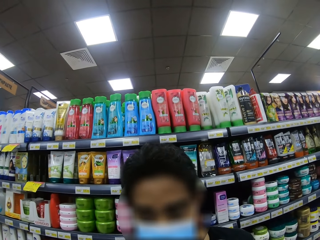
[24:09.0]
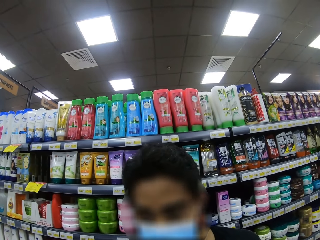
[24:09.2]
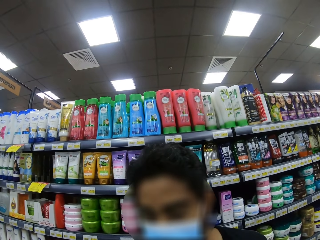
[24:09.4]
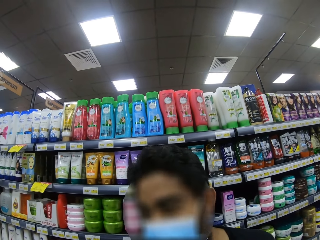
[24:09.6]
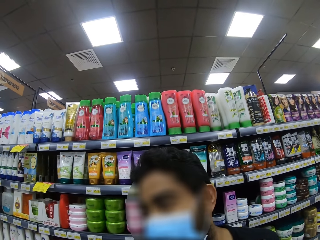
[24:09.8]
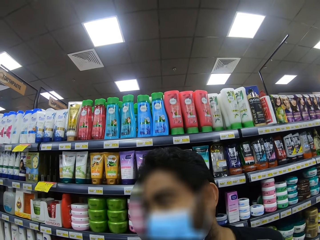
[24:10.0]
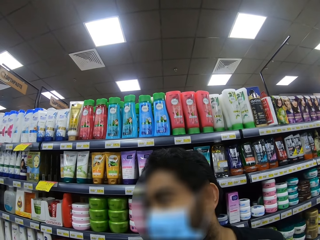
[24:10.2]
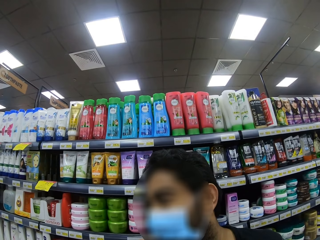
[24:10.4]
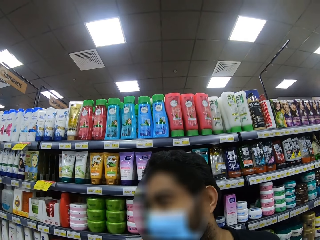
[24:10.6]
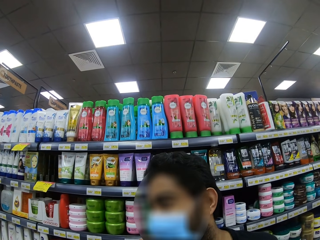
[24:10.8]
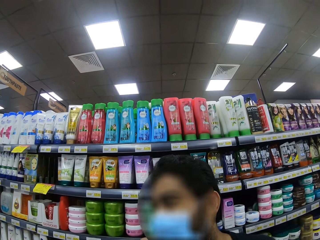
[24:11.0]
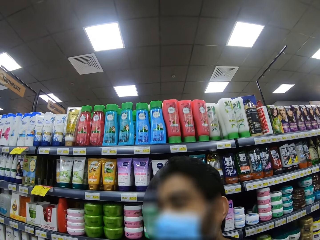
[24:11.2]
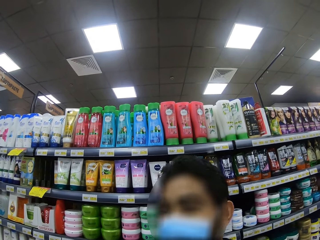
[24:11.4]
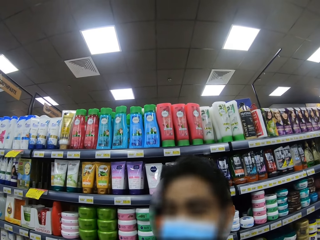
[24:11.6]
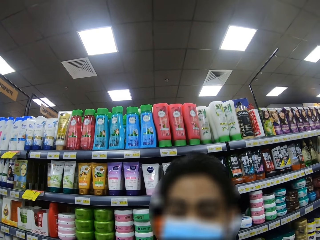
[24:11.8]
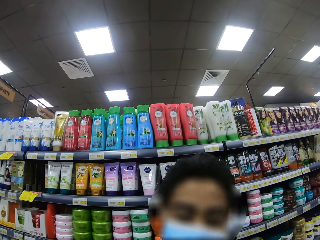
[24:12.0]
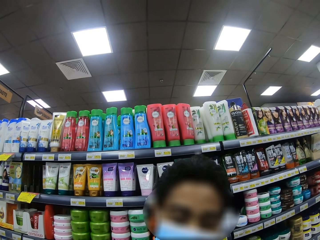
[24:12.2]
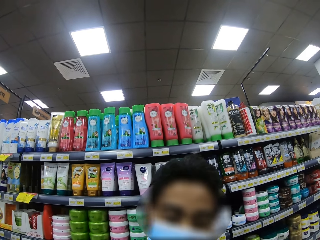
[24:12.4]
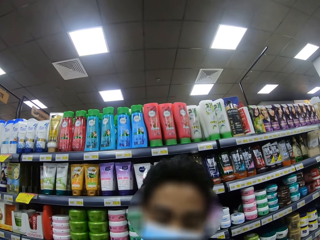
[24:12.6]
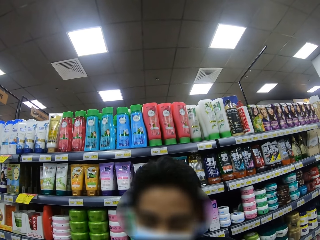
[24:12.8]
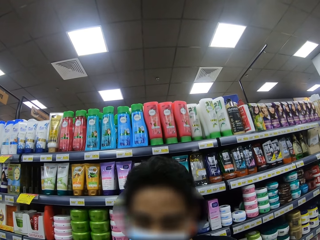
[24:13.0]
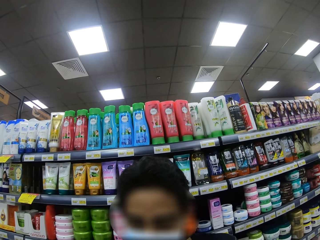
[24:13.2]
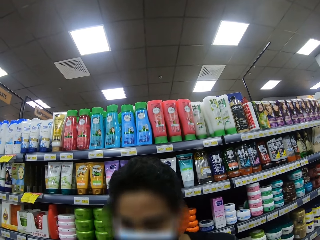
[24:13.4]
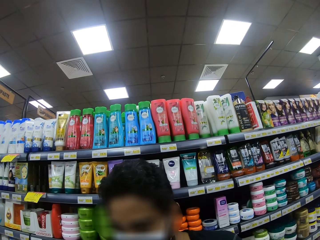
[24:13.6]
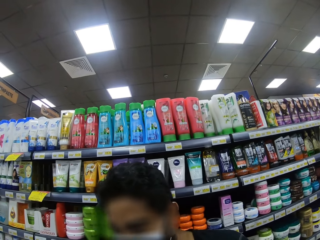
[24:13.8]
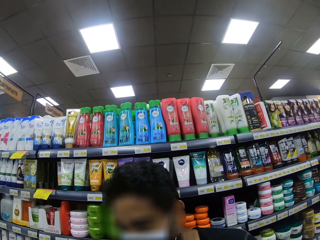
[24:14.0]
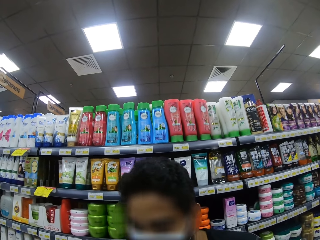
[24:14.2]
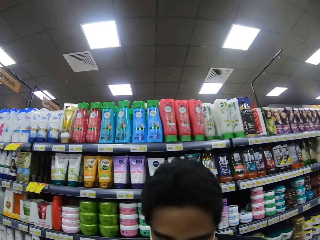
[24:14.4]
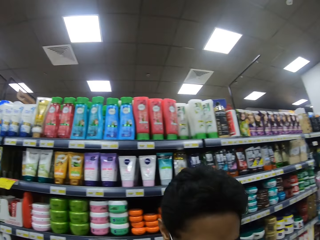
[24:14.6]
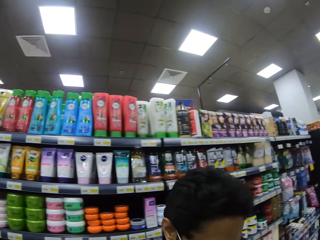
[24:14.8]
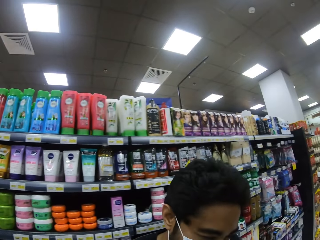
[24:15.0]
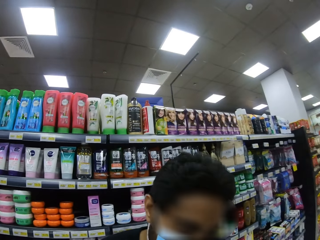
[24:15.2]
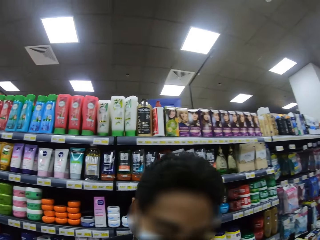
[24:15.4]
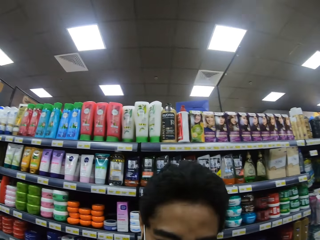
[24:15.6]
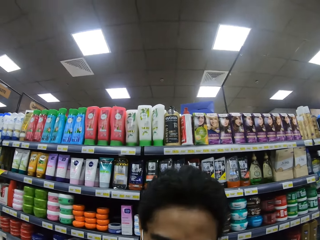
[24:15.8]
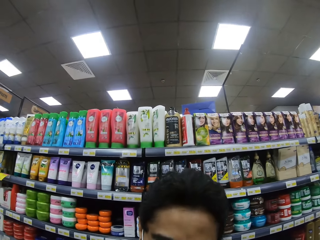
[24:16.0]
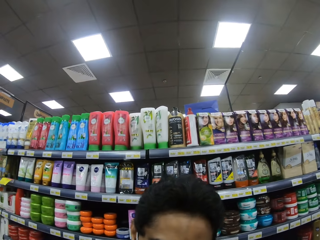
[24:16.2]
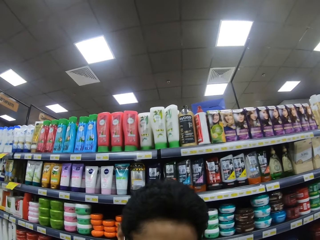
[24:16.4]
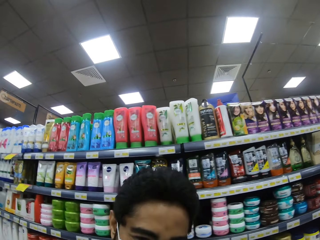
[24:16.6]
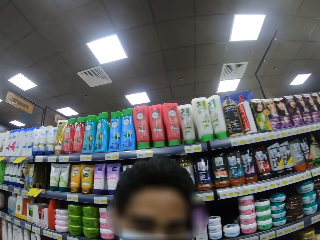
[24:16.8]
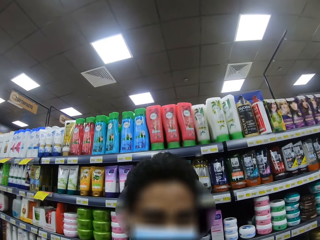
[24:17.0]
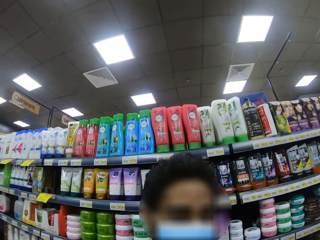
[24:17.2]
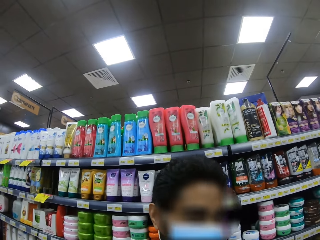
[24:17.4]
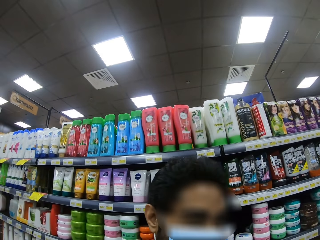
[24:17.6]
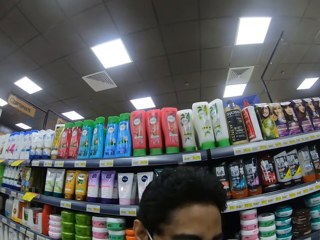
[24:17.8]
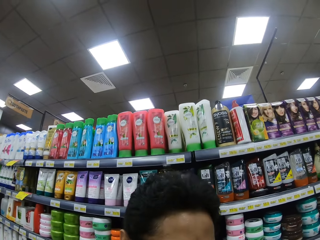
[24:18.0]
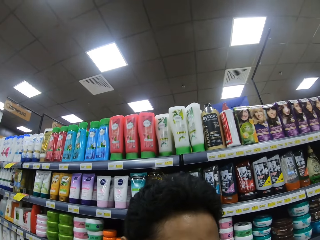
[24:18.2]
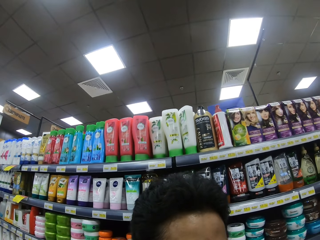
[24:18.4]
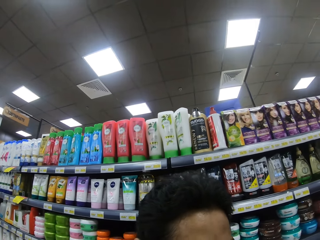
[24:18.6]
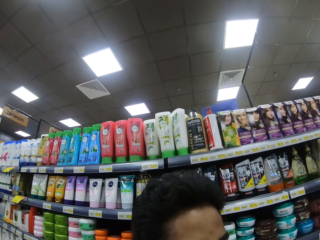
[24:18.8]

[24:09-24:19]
The camera wearer converses with a person.

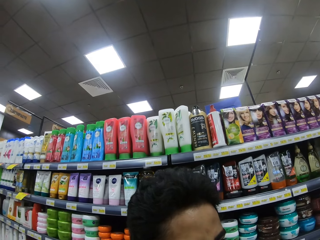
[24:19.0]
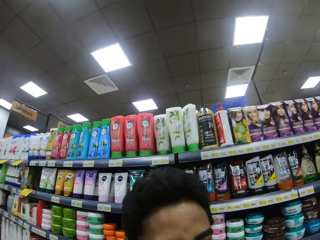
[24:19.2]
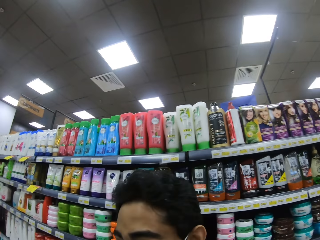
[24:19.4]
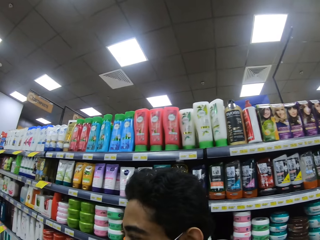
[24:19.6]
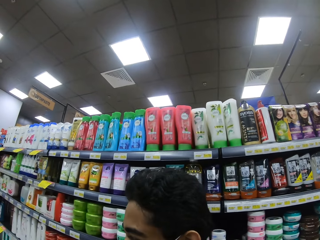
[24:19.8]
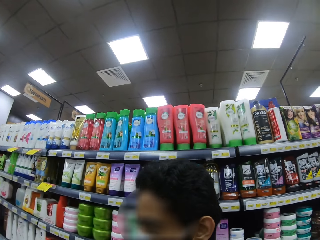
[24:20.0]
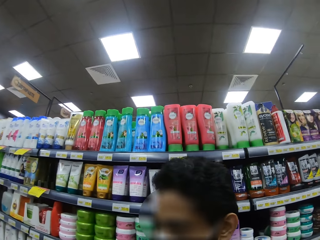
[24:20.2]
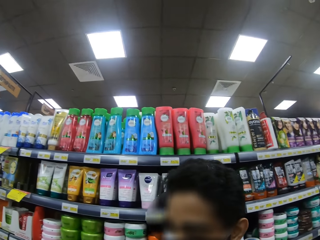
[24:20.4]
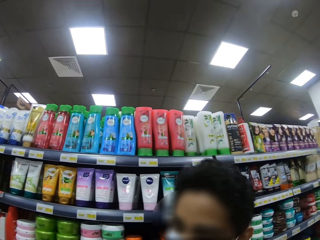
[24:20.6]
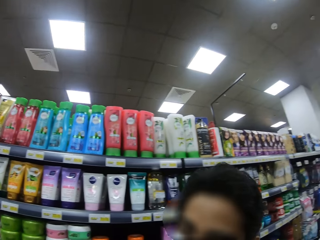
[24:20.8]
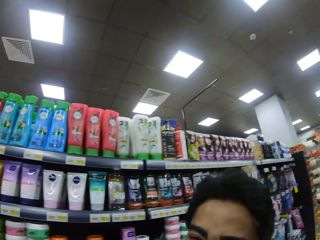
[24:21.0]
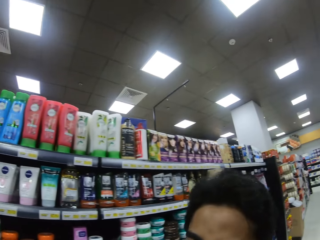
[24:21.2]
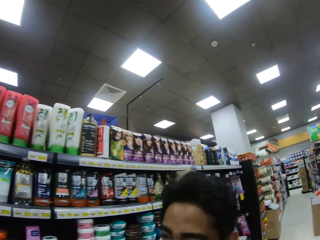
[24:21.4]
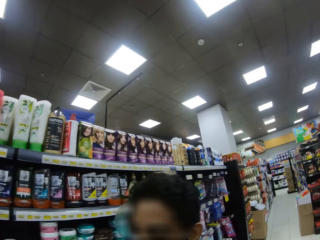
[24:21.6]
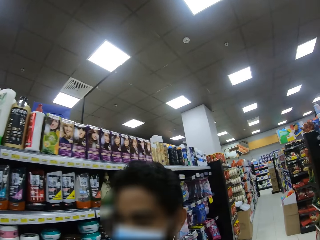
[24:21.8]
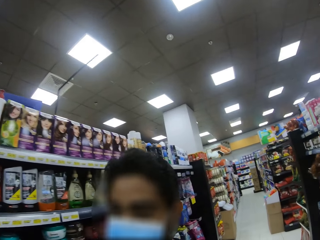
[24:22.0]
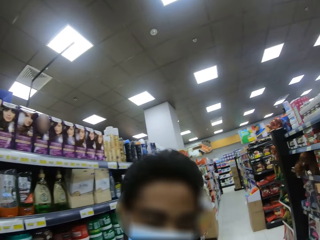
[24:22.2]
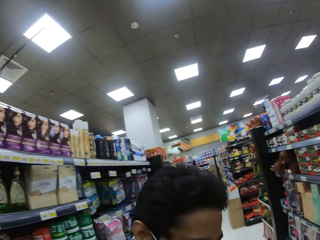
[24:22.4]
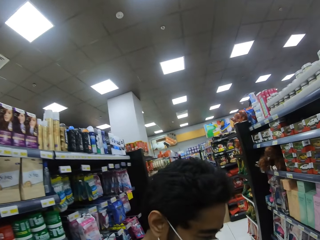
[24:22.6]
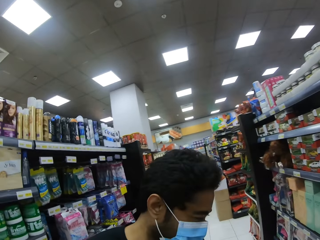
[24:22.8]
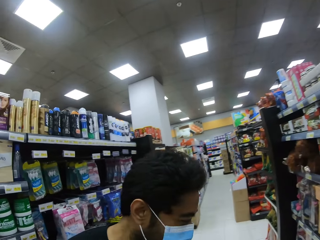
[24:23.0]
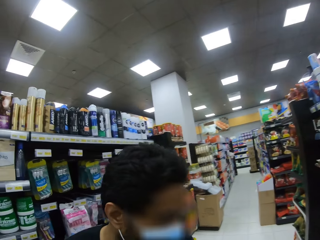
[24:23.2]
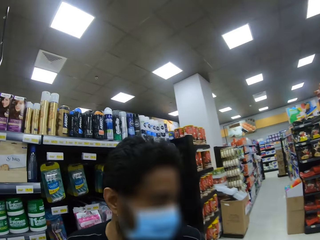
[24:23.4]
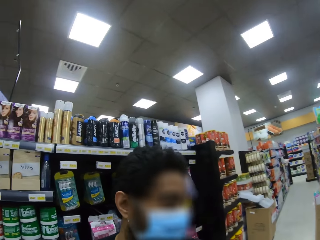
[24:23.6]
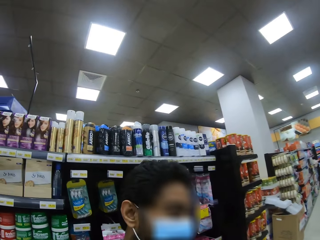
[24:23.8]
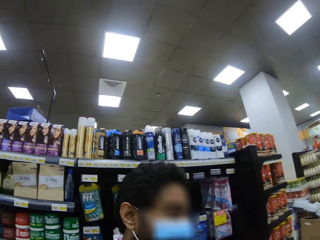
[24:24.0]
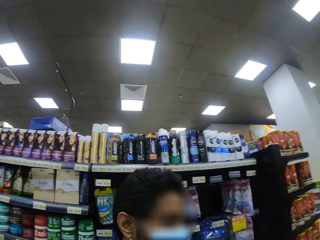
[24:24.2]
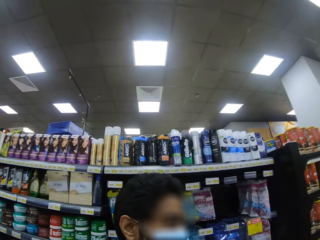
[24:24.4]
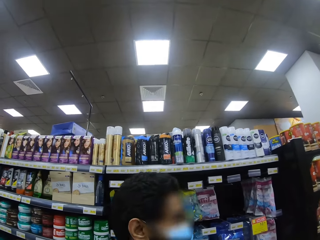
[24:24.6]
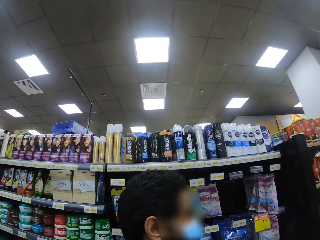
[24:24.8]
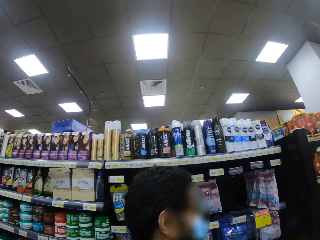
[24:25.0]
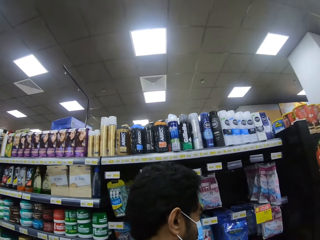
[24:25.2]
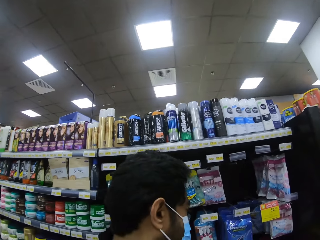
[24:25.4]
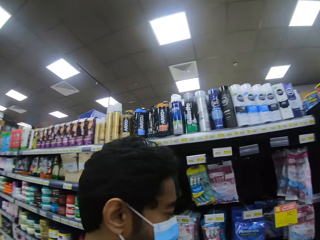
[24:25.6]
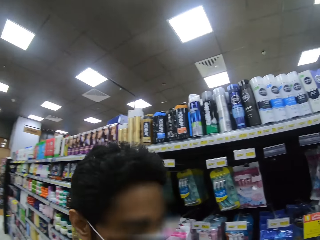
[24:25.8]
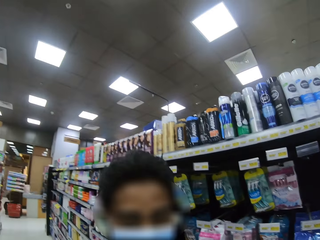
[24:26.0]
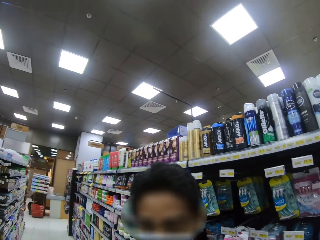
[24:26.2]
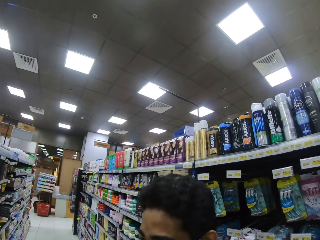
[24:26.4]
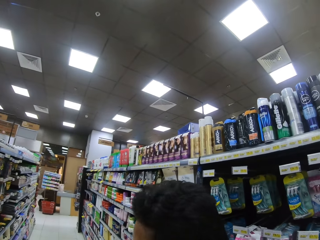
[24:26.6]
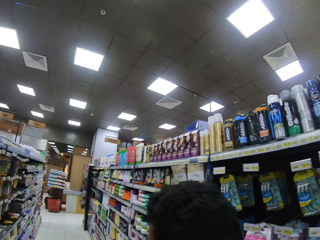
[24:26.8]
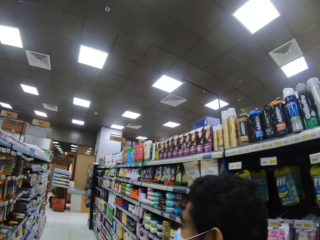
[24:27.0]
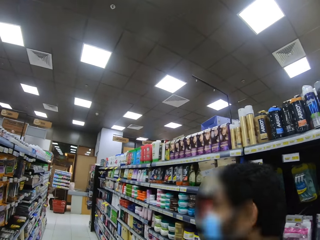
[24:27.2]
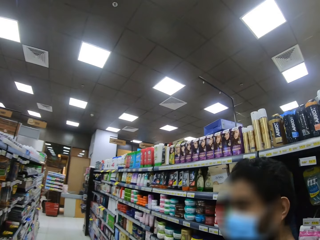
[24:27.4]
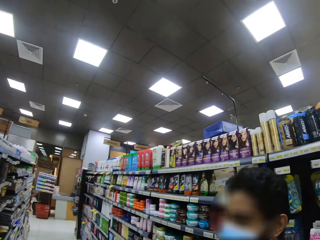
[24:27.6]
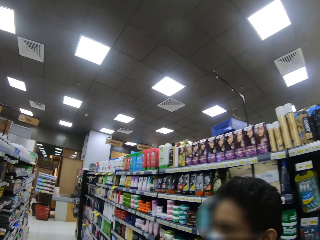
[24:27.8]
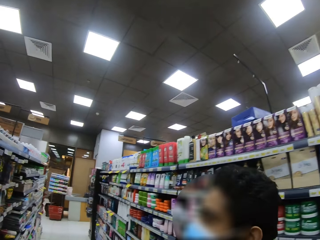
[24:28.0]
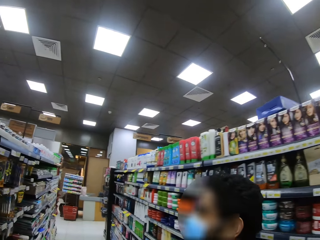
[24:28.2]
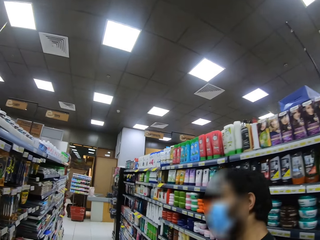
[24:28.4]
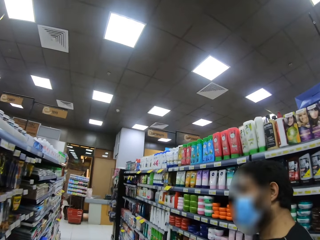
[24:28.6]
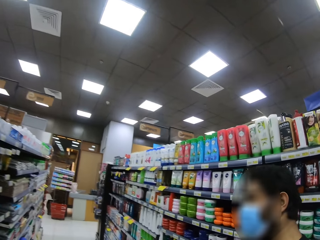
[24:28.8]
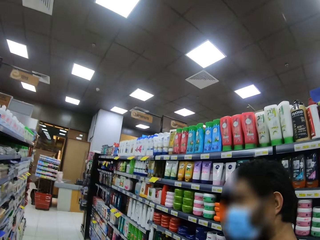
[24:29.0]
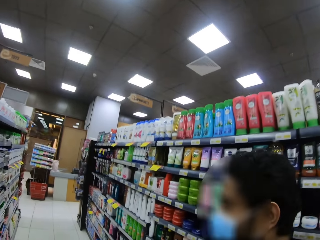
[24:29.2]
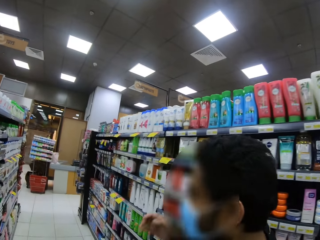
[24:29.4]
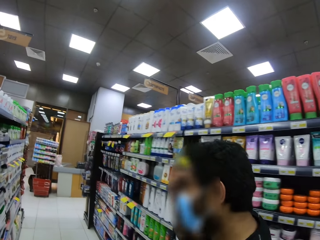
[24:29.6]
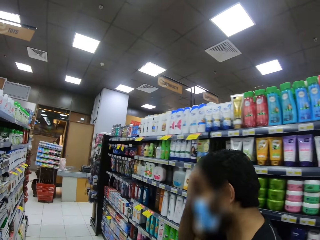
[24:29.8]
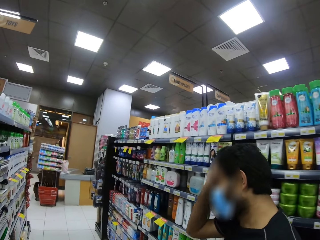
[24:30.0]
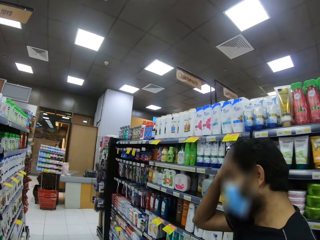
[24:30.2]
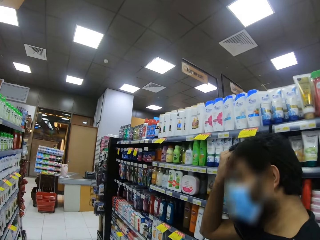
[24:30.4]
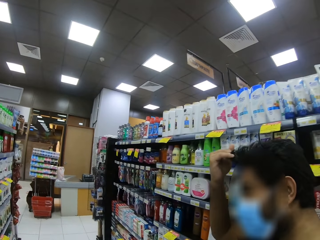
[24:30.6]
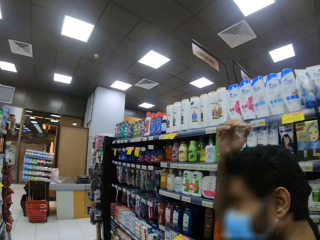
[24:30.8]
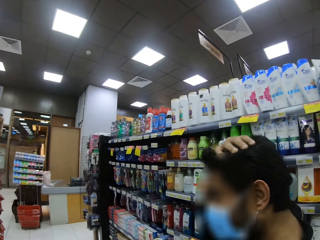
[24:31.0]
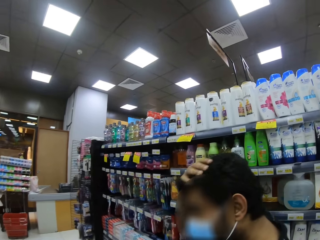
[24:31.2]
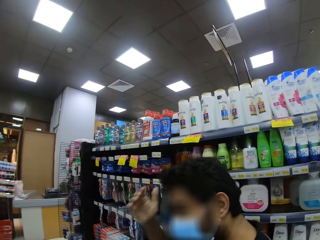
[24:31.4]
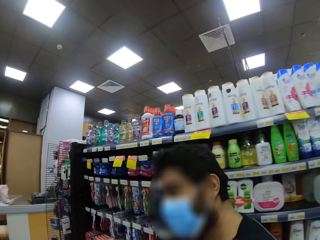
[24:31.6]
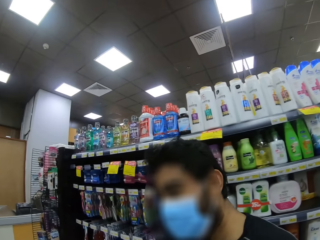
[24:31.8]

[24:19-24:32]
The camera wearer turns right. They walk forward. They stop. They walk left.
